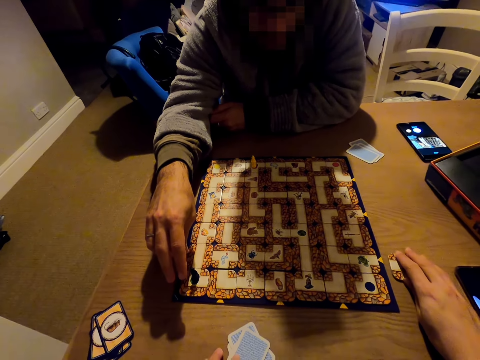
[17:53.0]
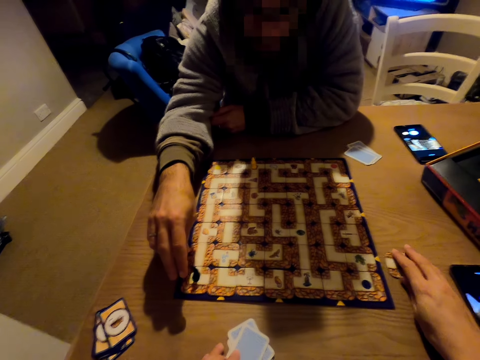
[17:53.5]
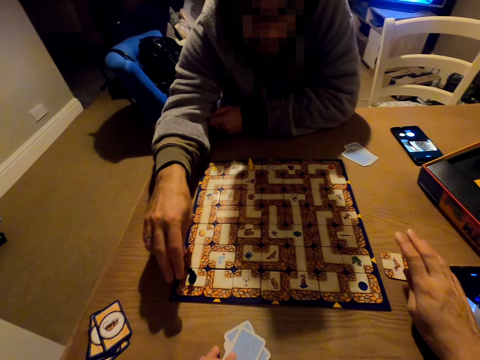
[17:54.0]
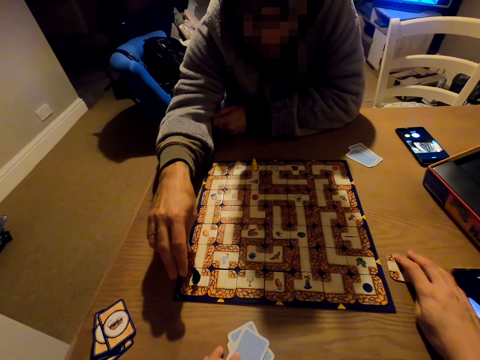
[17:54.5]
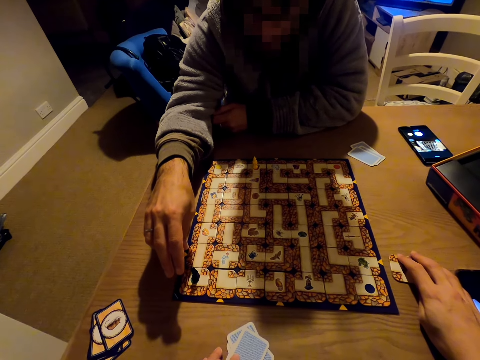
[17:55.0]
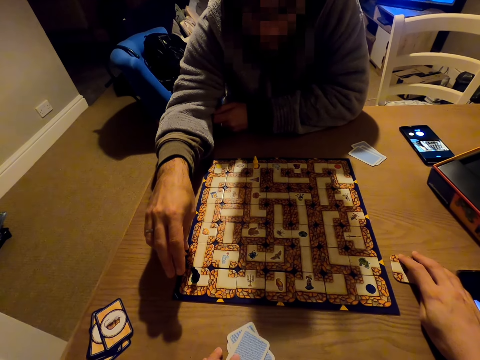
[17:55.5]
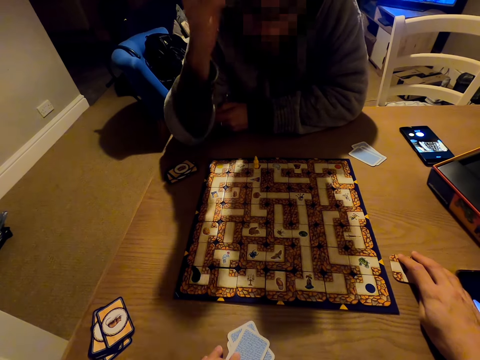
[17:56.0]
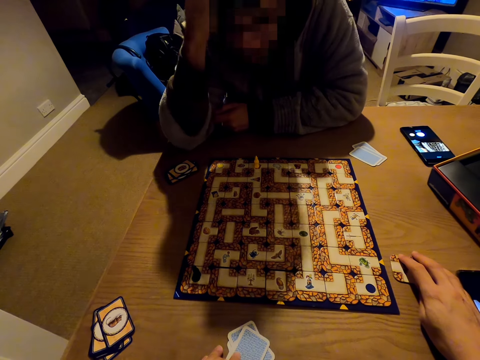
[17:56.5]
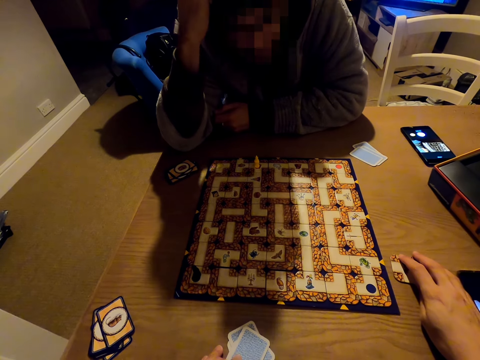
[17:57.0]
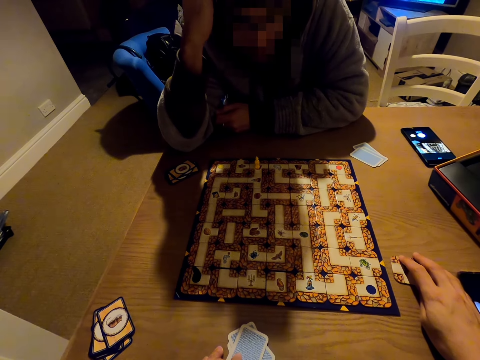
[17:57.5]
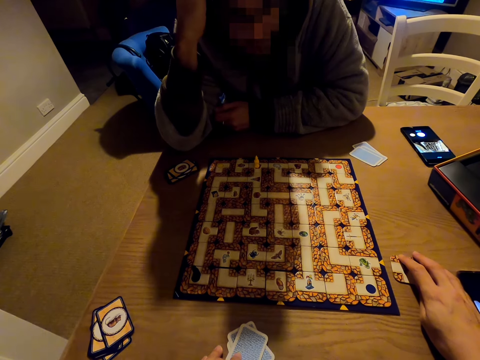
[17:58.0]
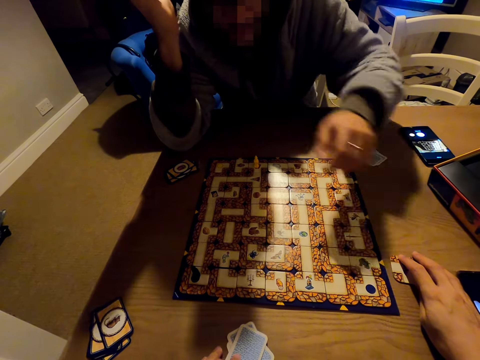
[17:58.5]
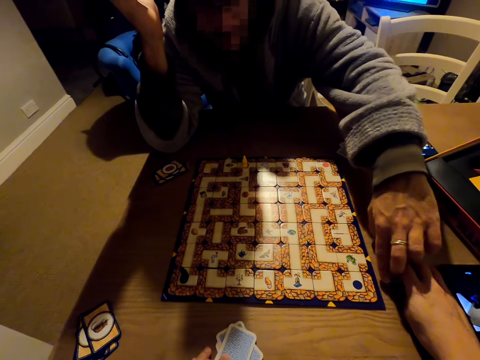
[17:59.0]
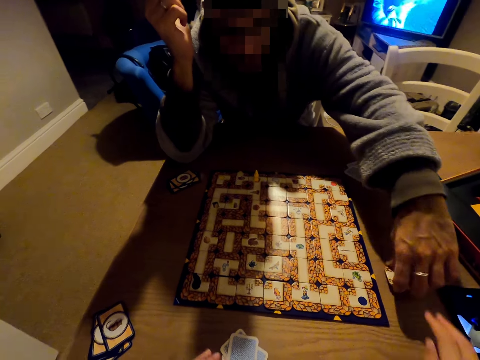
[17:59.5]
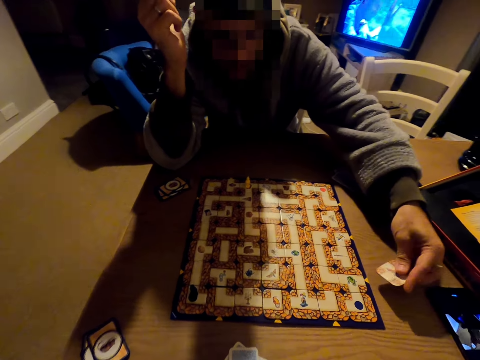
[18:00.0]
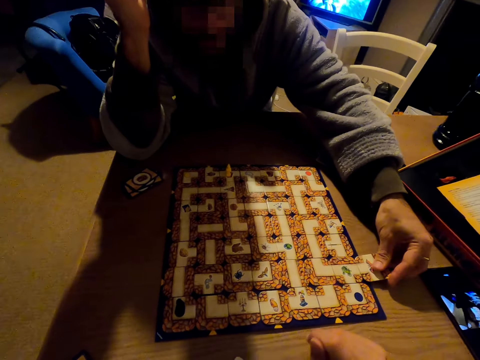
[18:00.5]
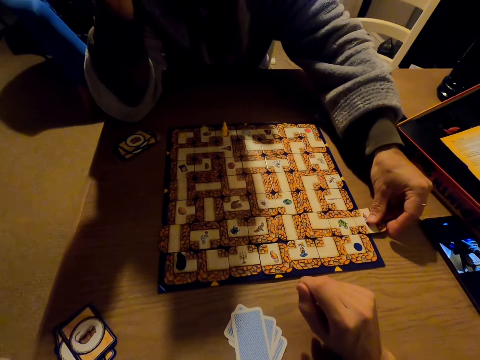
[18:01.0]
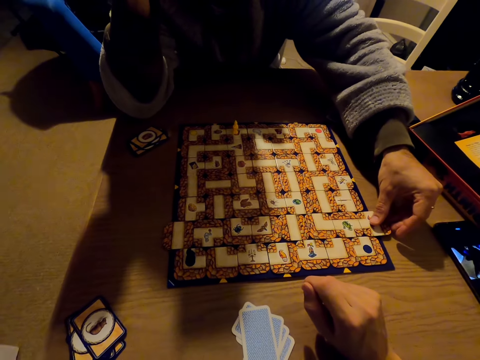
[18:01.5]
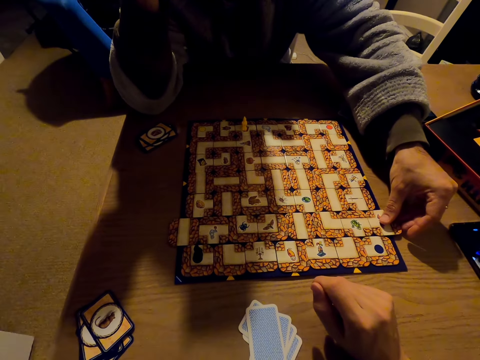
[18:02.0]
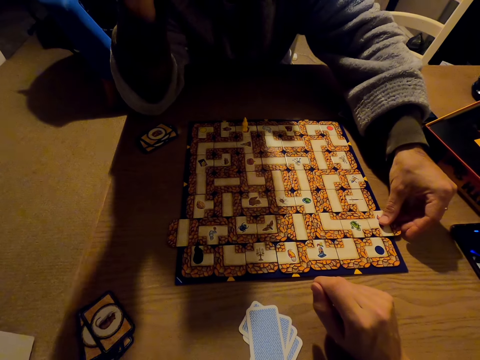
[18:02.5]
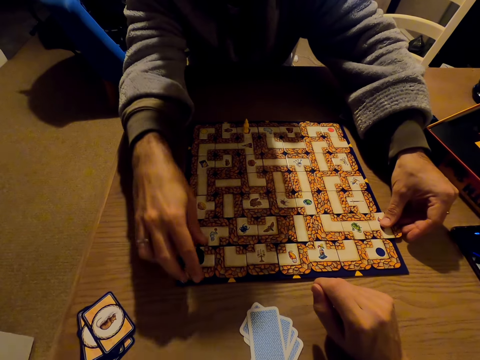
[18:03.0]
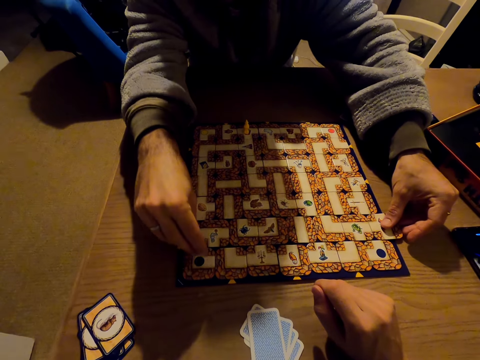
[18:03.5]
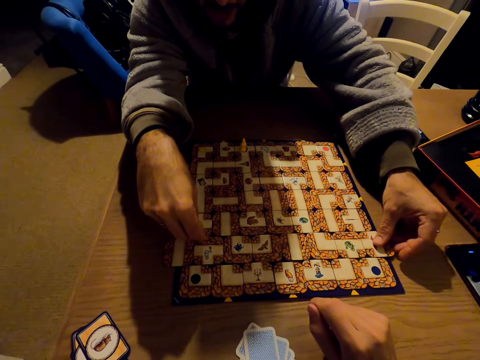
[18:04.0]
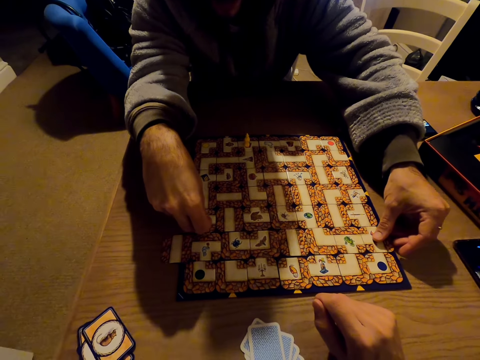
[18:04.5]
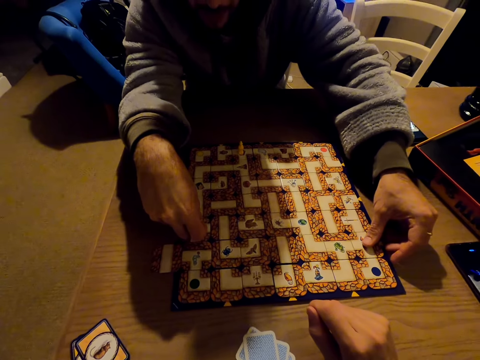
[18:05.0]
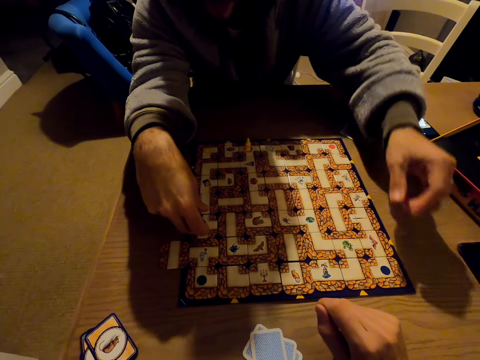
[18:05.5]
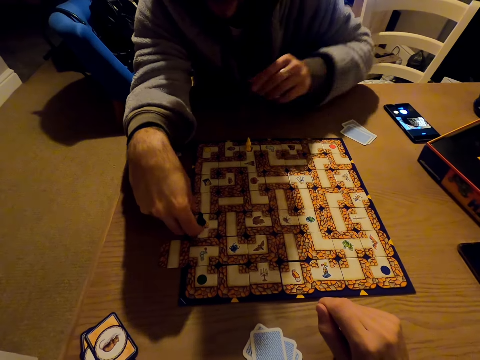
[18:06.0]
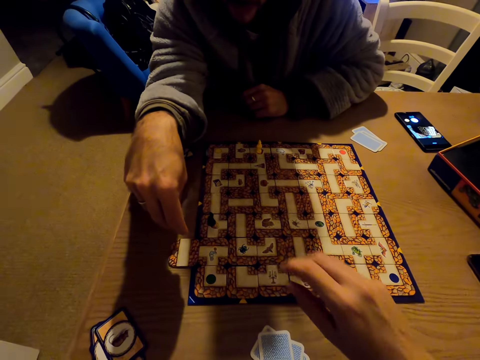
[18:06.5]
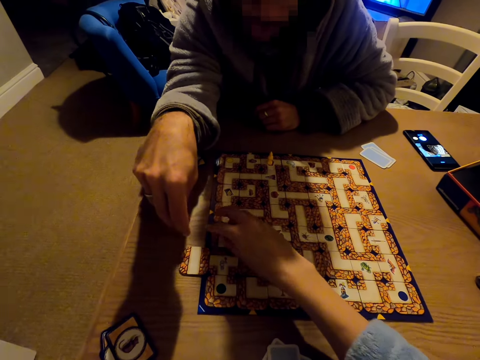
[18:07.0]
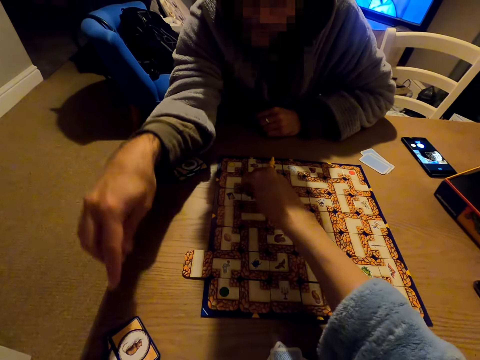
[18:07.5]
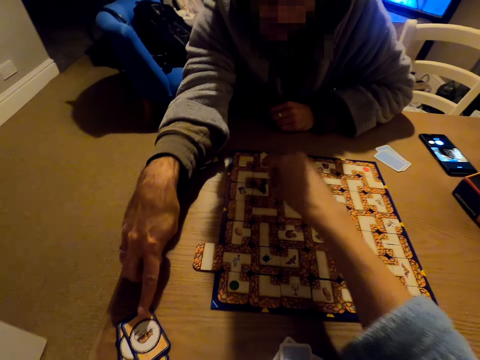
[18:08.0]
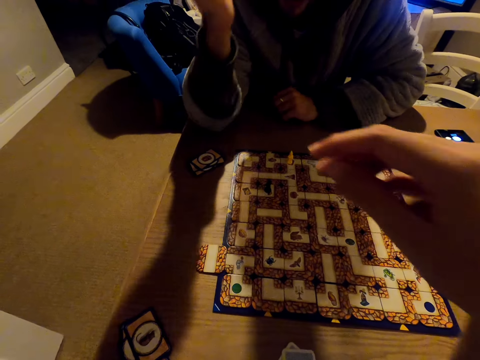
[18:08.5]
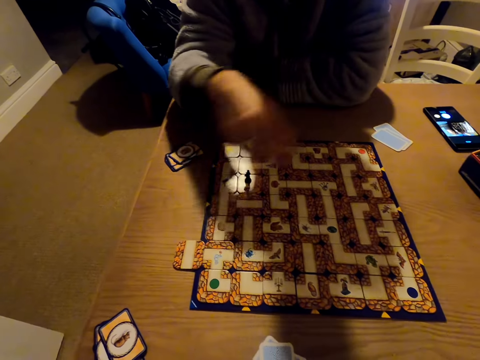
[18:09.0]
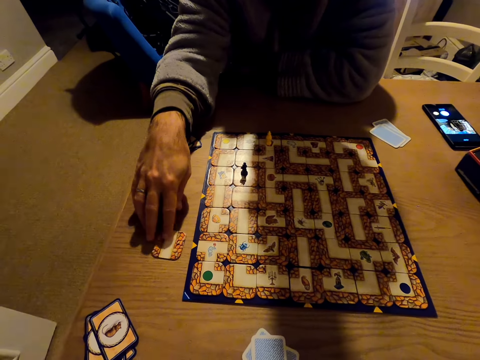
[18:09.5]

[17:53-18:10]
A man plays the labyrinth board game. The man pushes the monopoly cards with a piece of a card, takes a pawn from the monopoly board and moves the pawn across the monopoly board. The camera wearer picks the pawn from the board. They move the pawn across the board.

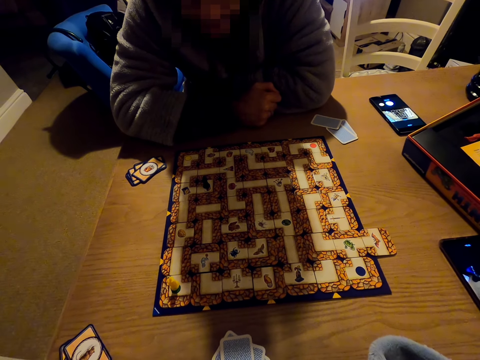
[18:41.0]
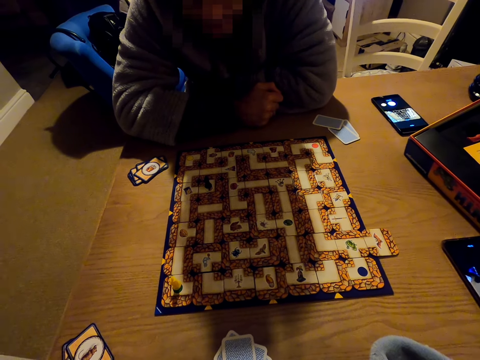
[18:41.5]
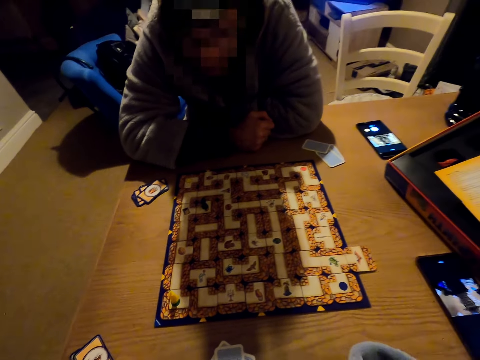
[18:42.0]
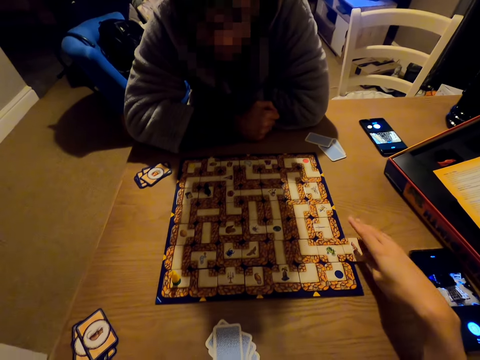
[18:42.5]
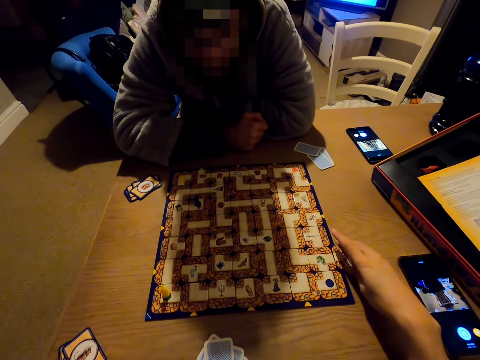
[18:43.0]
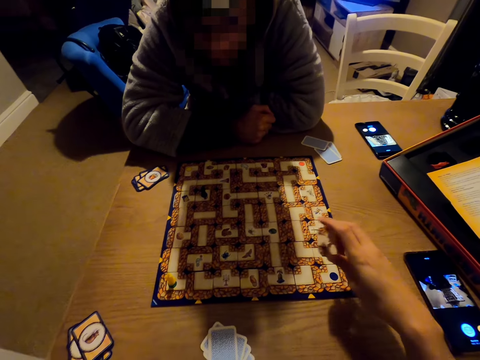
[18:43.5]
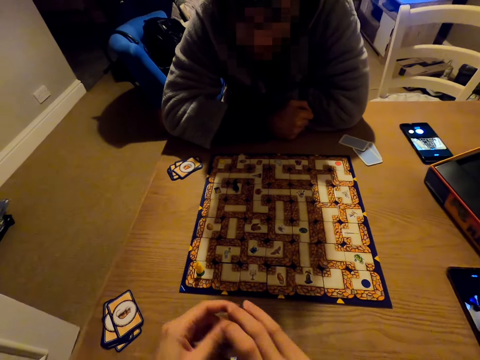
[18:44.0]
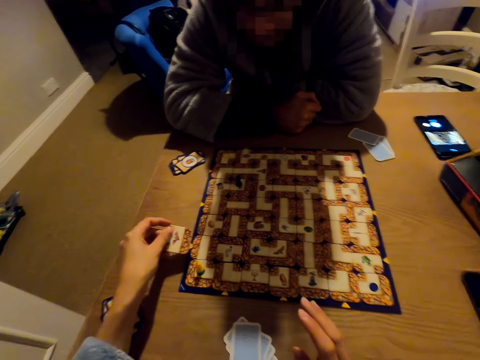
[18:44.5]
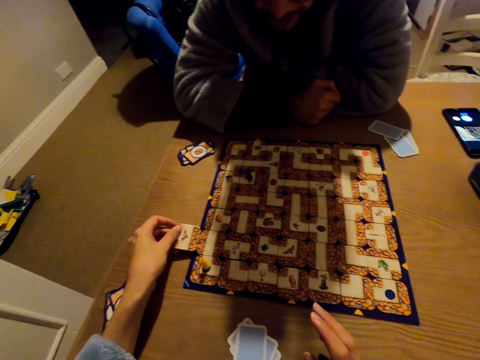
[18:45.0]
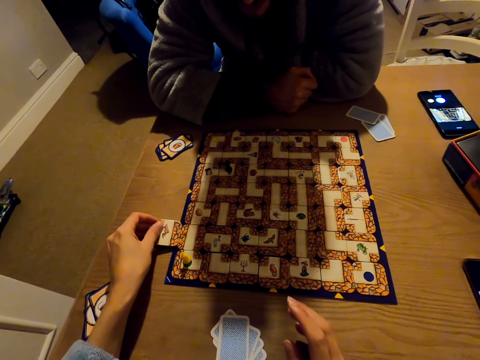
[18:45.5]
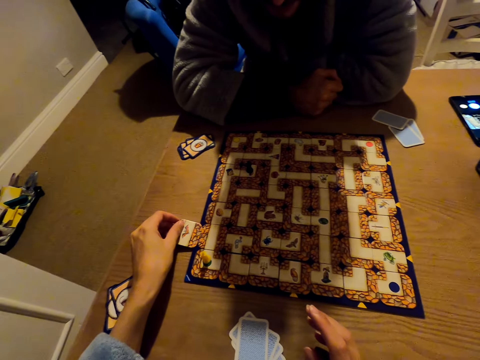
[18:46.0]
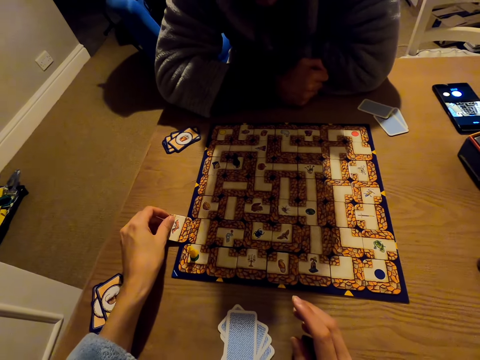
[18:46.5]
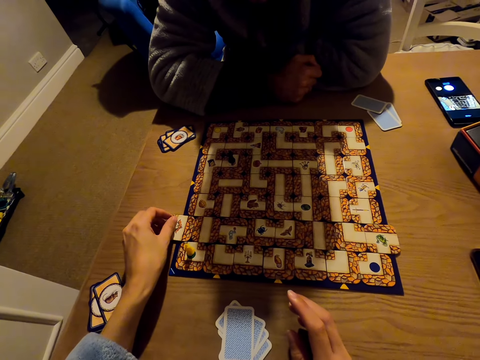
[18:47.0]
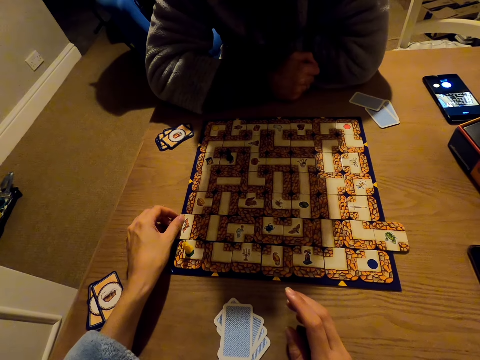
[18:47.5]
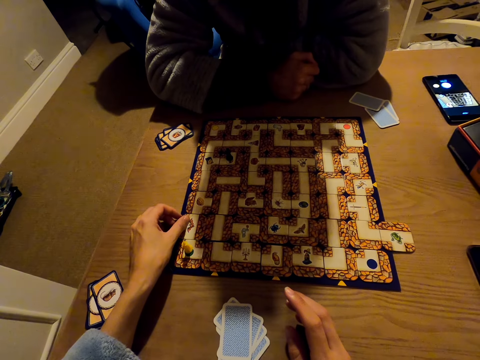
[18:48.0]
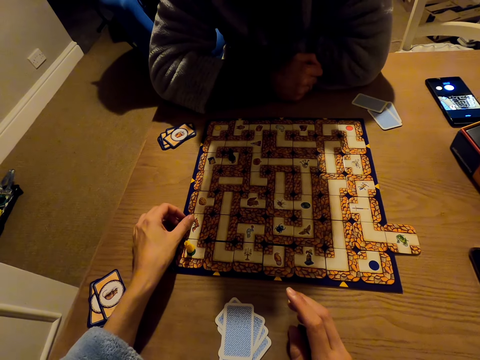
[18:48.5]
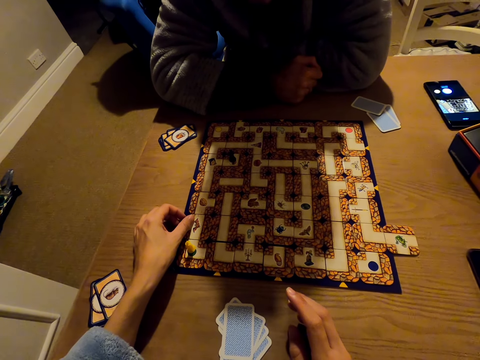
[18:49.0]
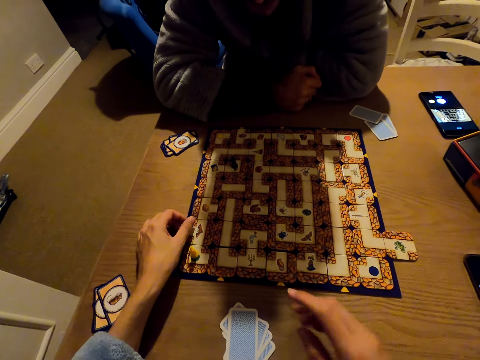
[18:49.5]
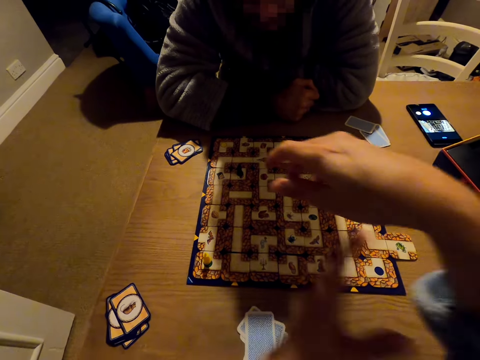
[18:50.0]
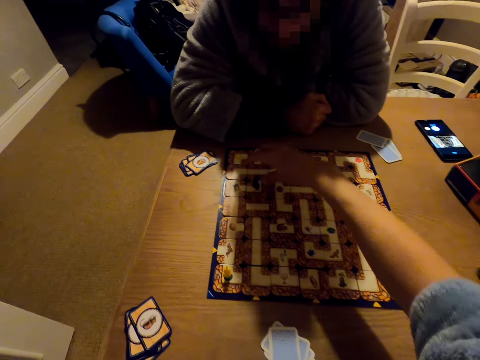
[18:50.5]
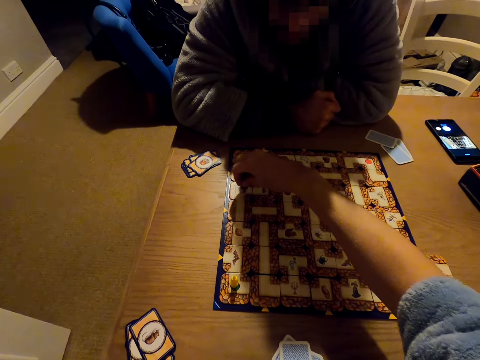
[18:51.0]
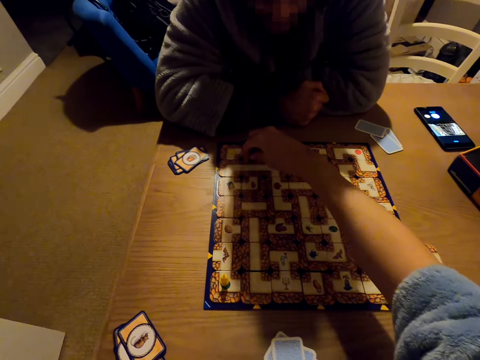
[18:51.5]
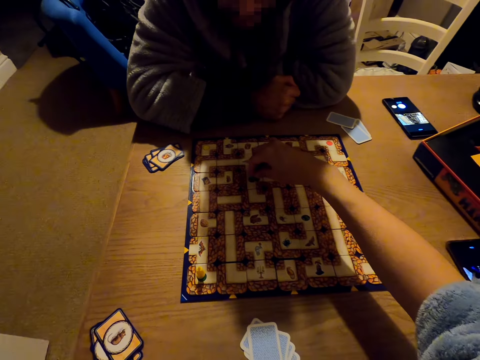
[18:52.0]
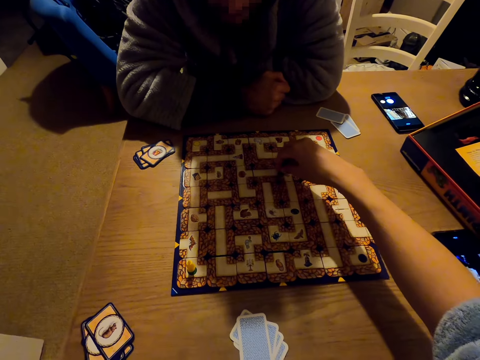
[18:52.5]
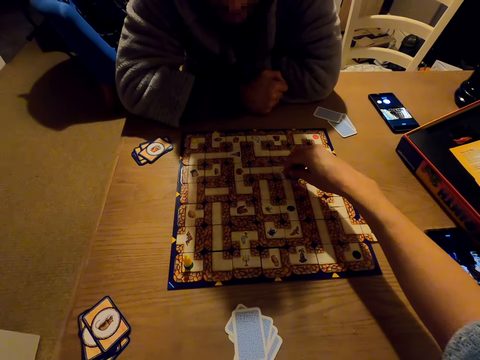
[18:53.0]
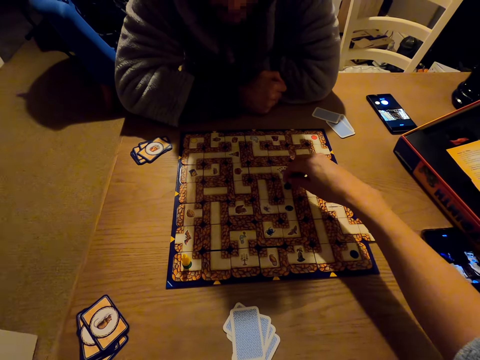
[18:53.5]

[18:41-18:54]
The camera wearer plays the labyrinth board game. They touch the card. They push the cards on the board with a card piece. They pick a pawn from the board. They move the pawn on the board.
